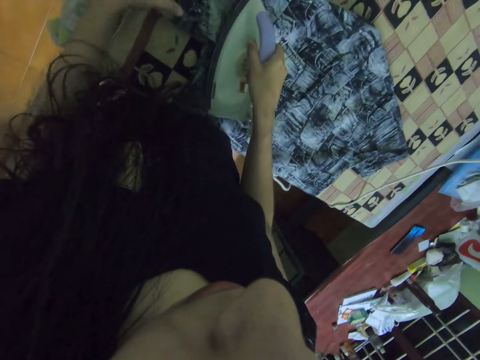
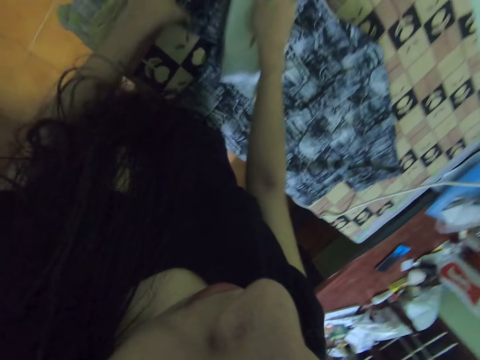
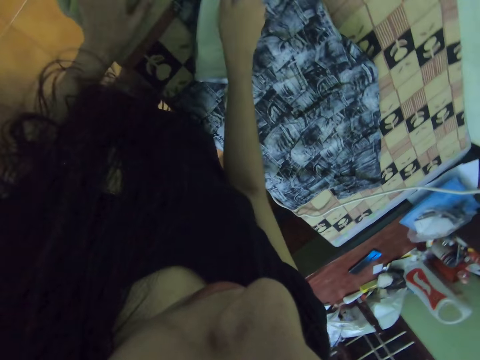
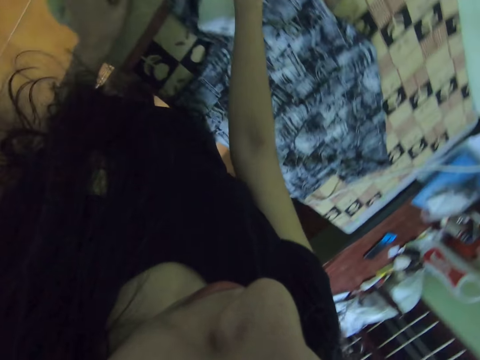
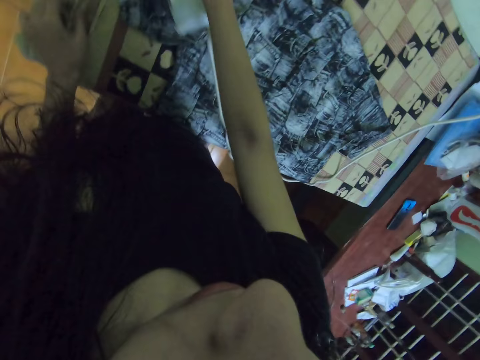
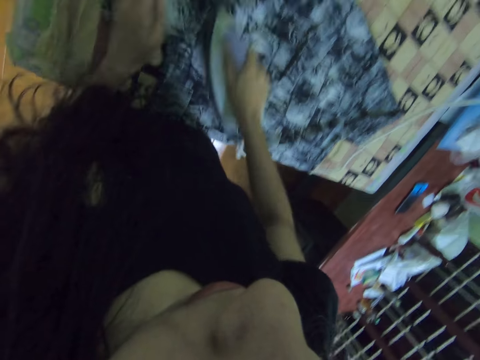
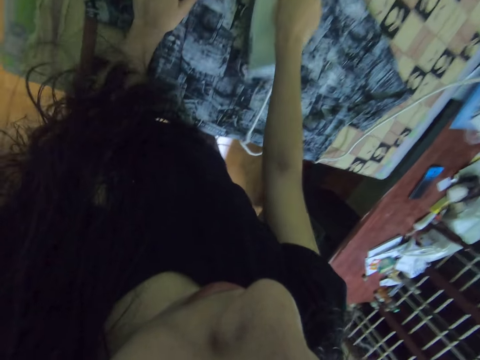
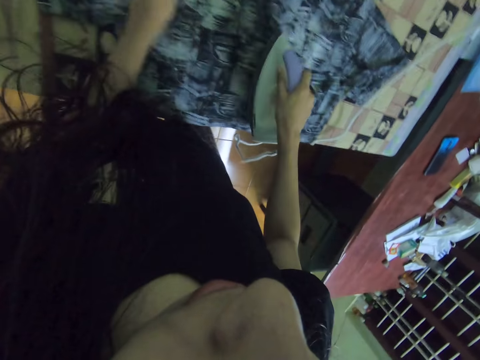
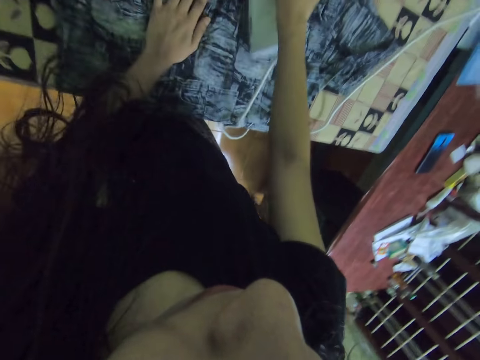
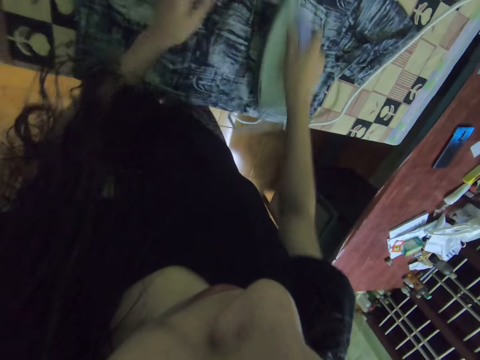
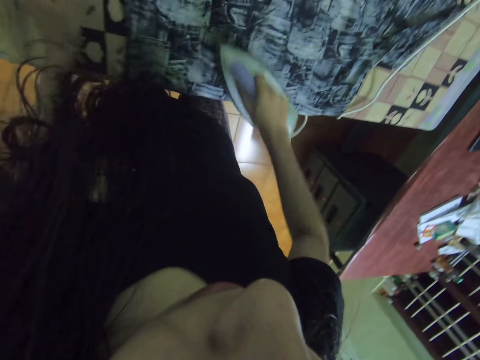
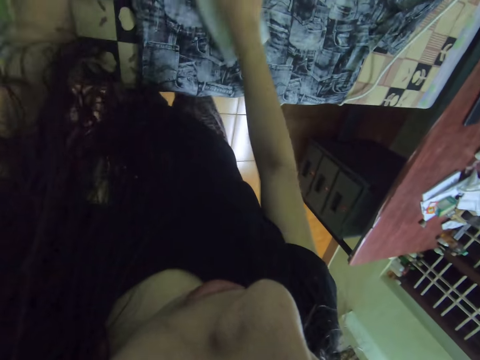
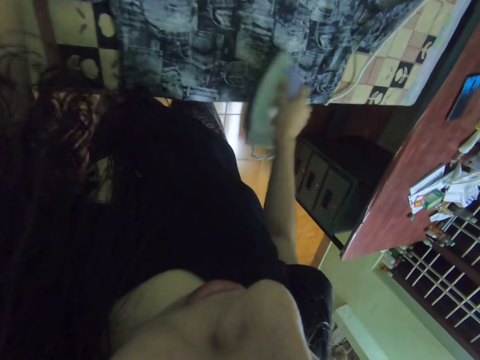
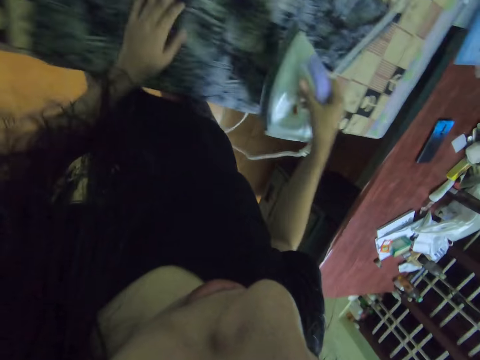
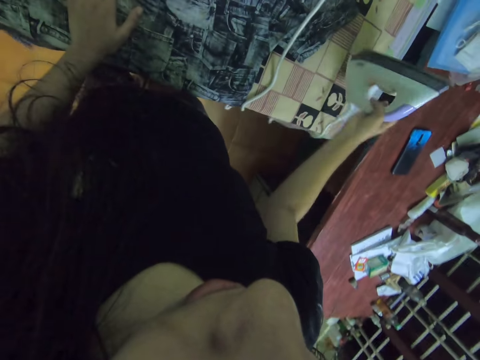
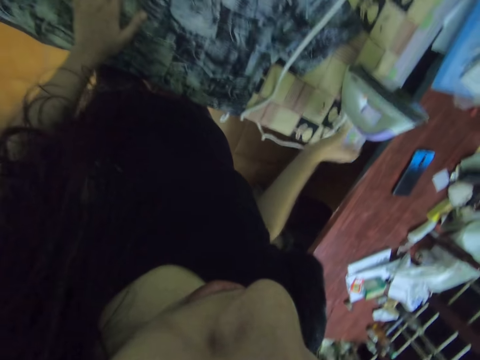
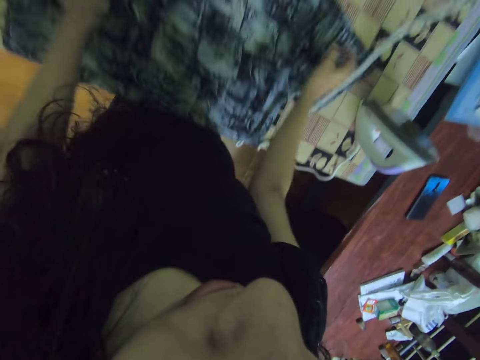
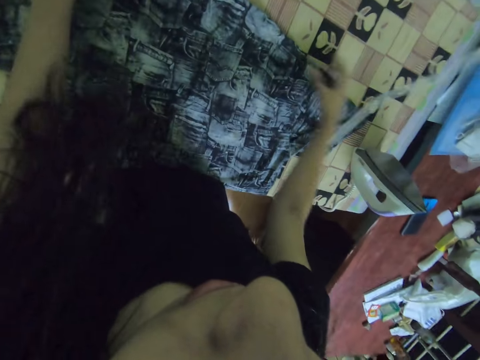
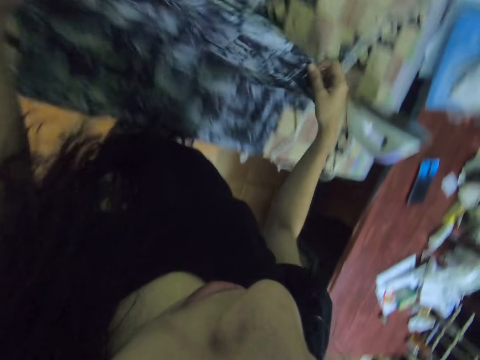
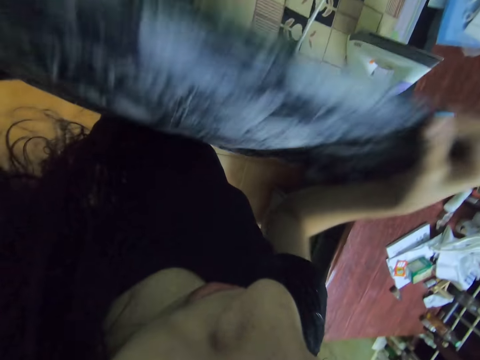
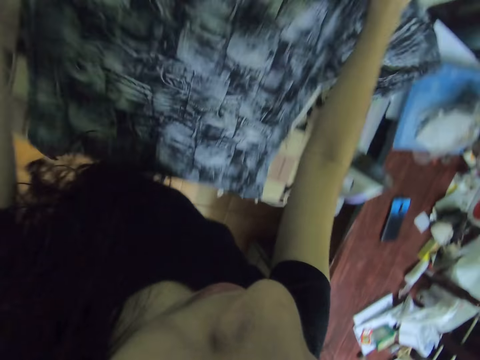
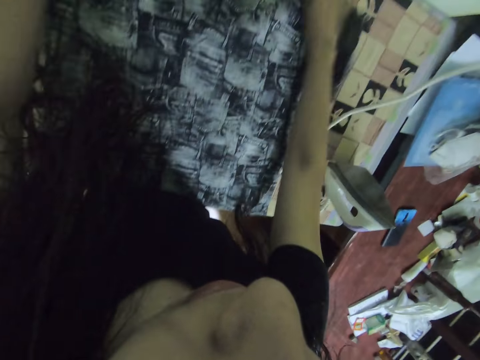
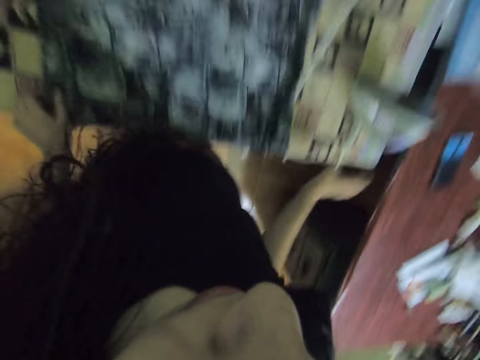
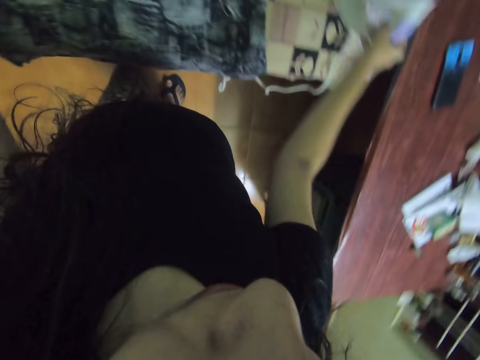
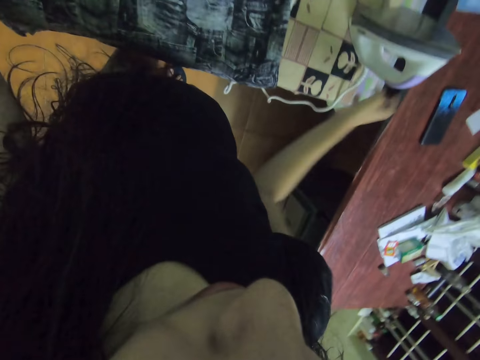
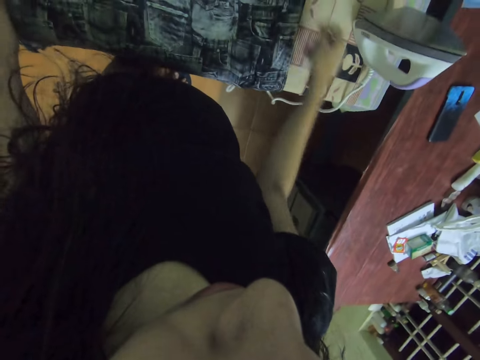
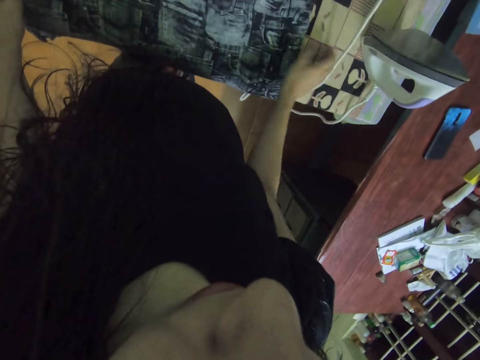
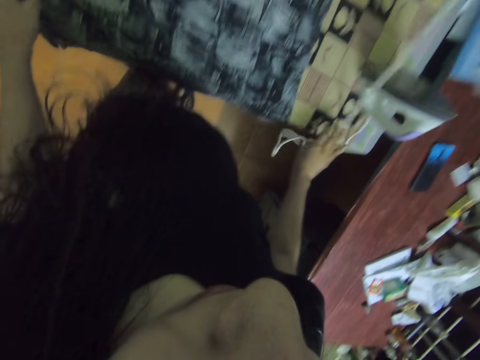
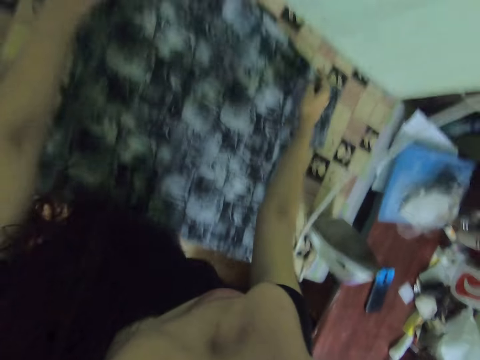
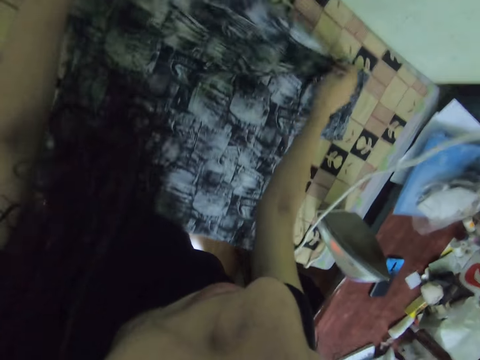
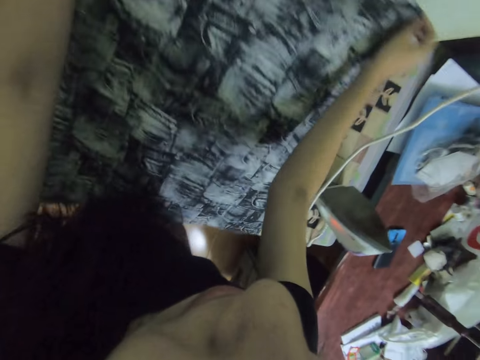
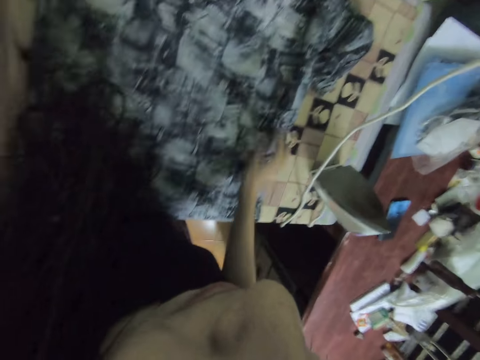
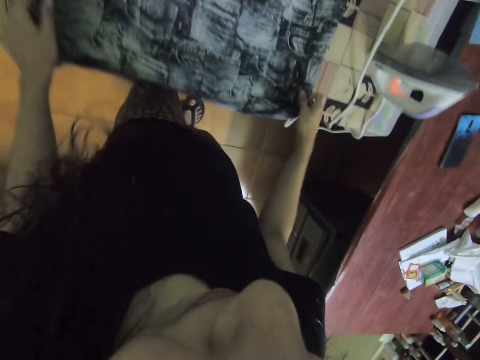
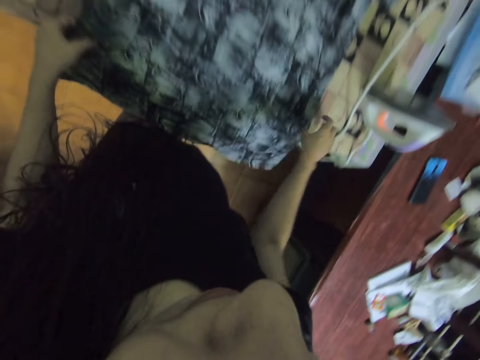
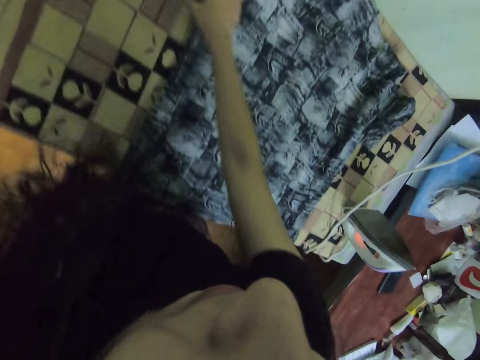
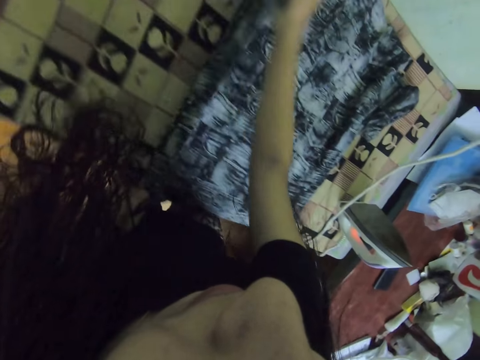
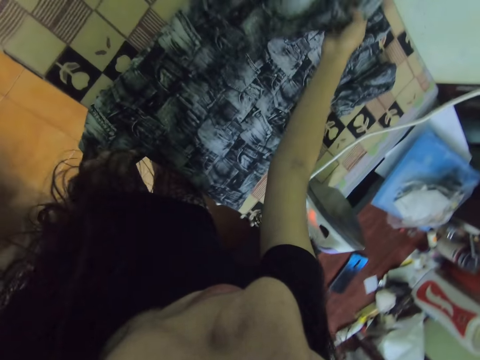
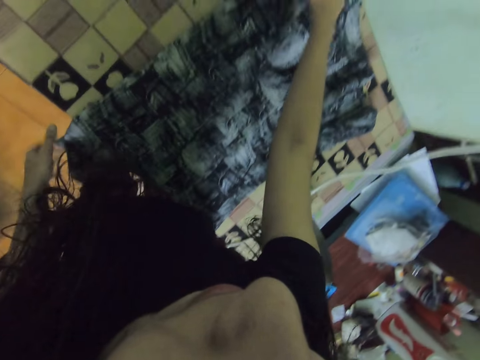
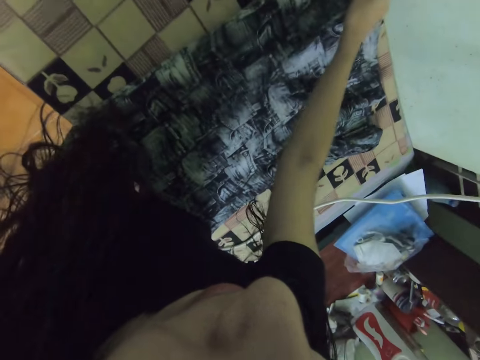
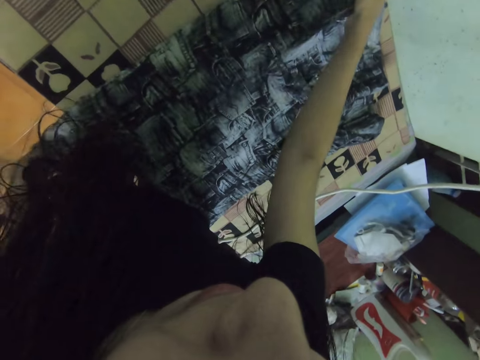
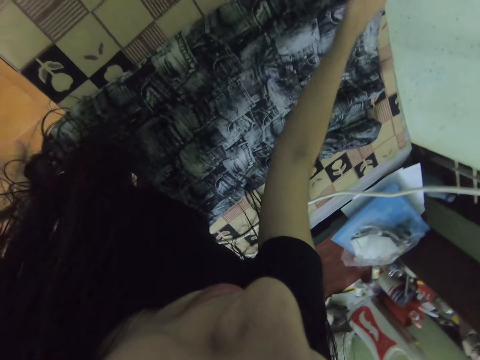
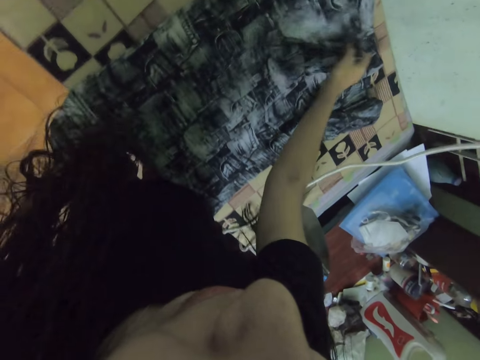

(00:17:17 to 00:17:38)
The camera wearer puts the iron box on the table. They adjust the cloth on the table, pick up the shirt, and put the shirt on the table. They hold the iron box. They move the iron box cable and adjust the wire. They straighten the shirt on the table. They fold the shirt.
